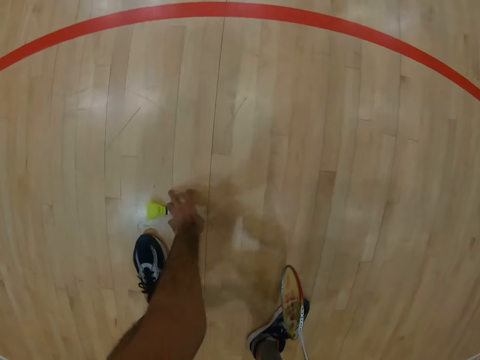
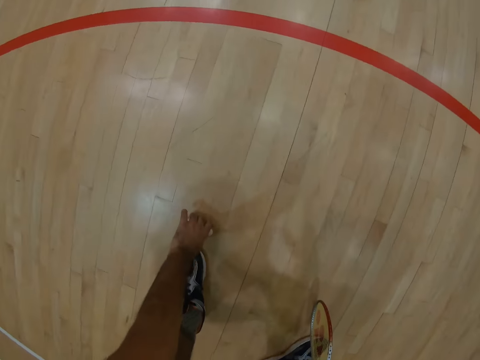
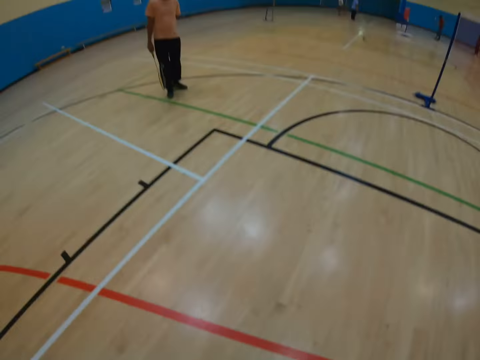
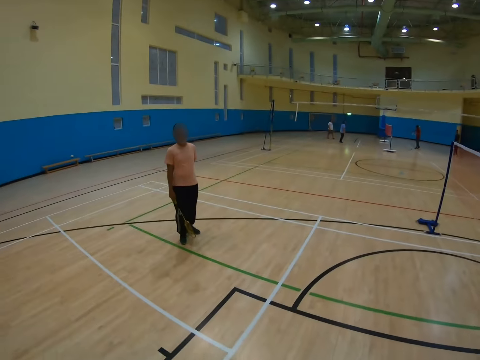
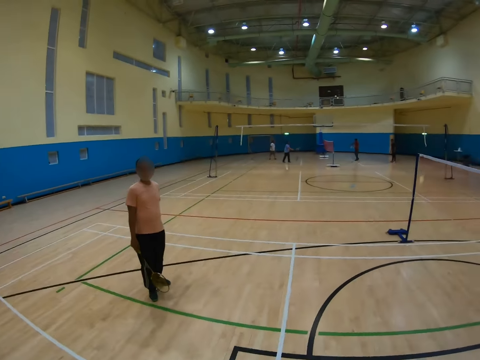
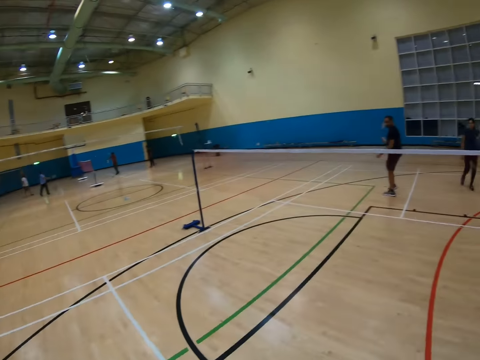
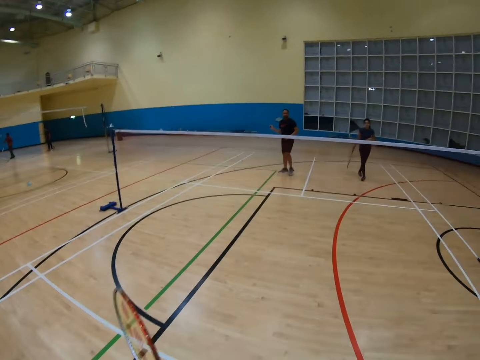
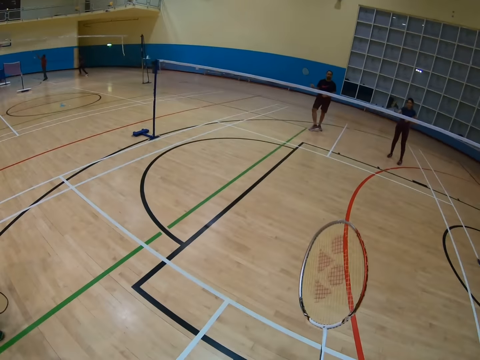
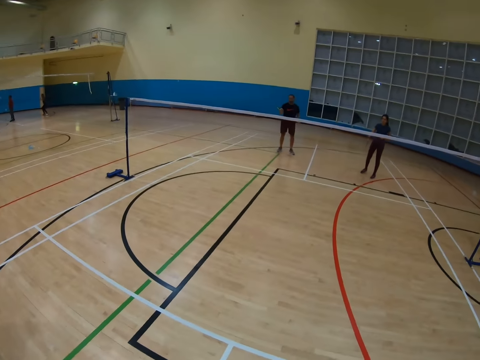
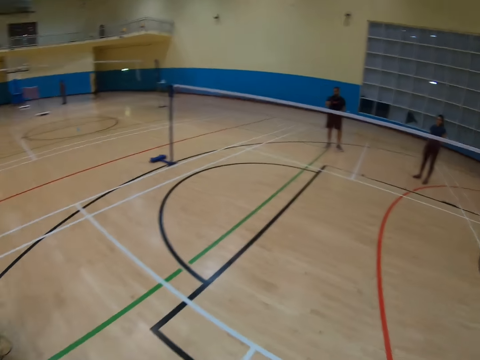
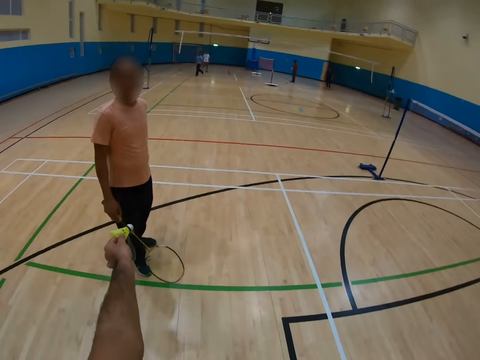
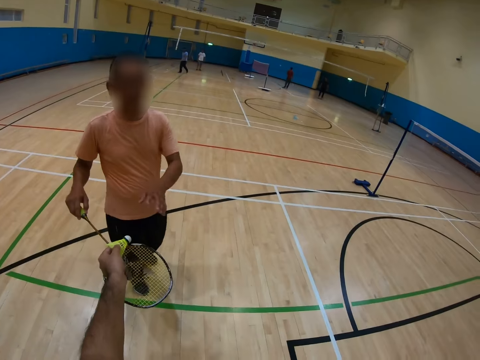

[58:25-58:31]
The camera wearer picks up a shuttlecock on the floor, turns around and walks around. They hold a racket. They hold the shuttlecock.

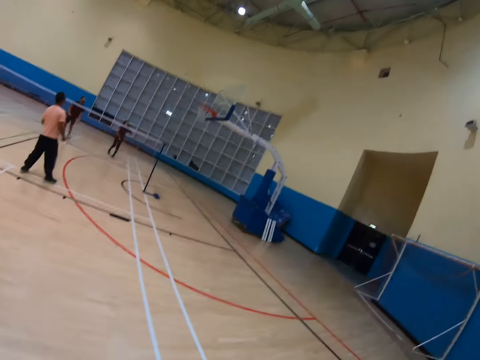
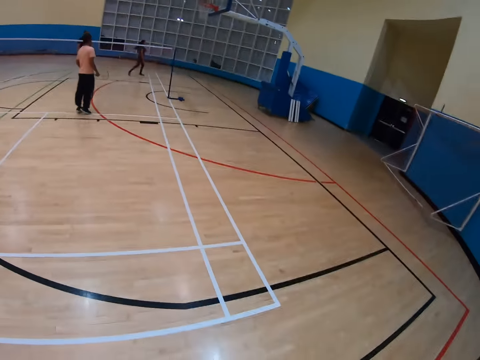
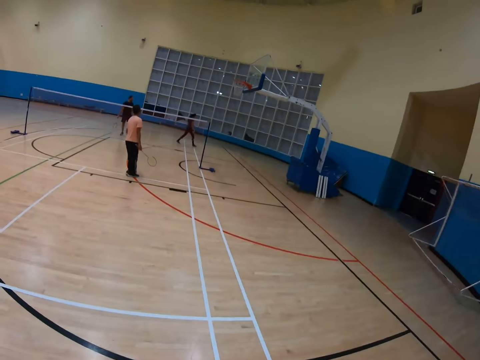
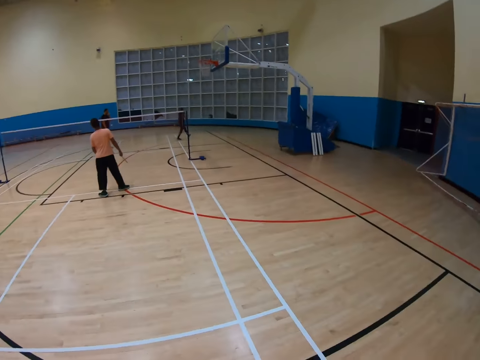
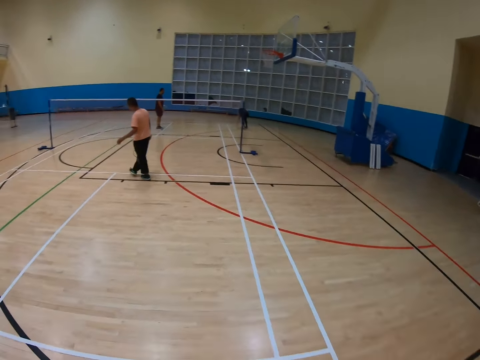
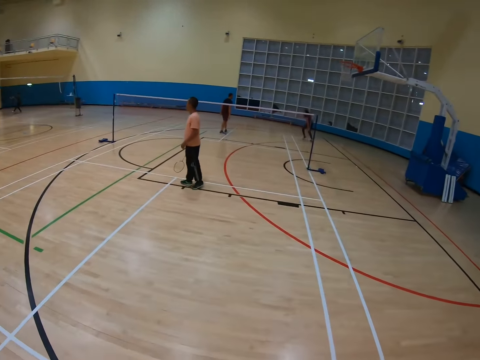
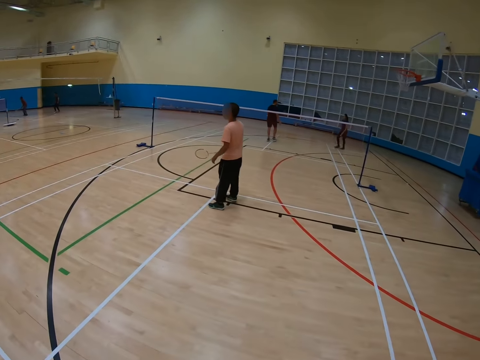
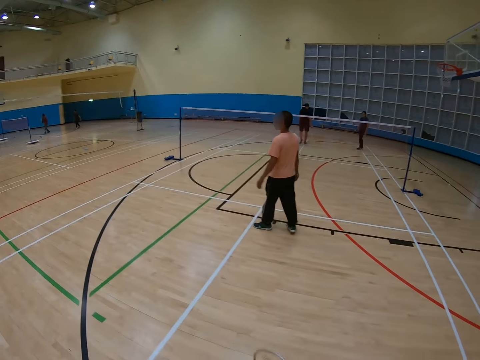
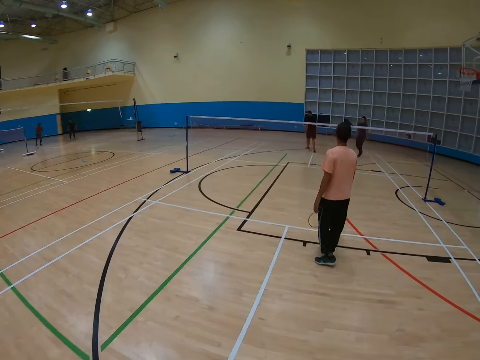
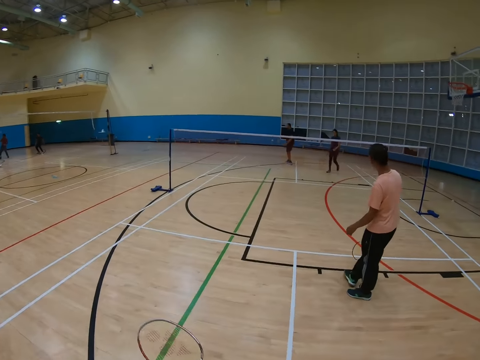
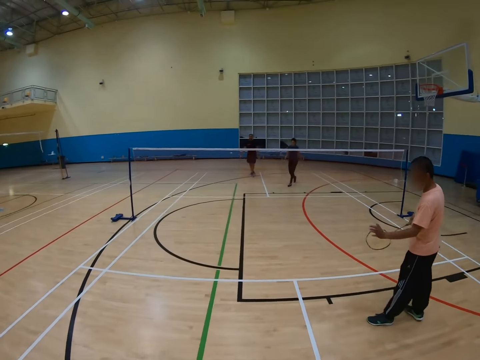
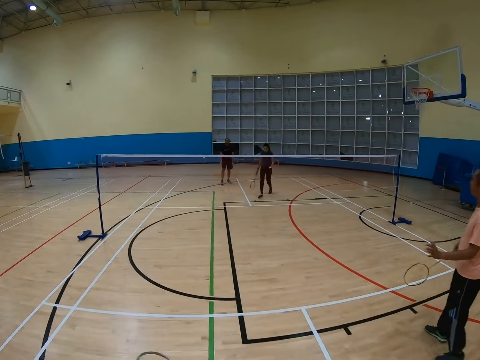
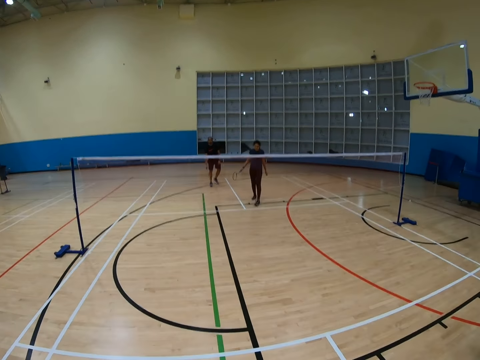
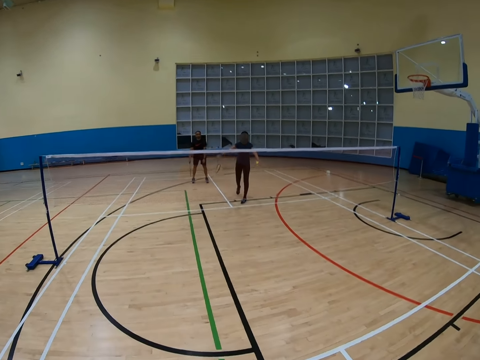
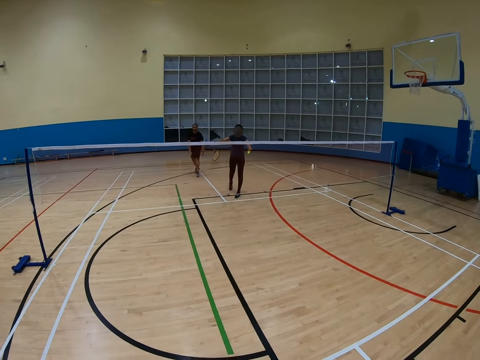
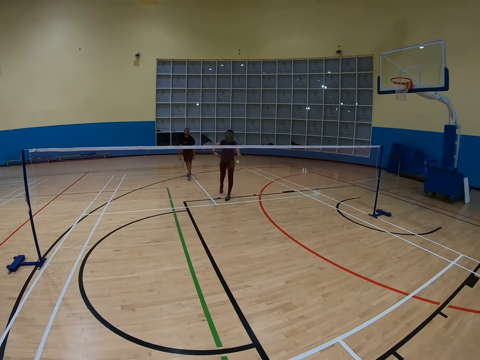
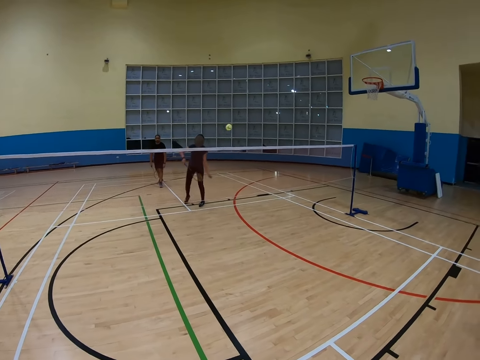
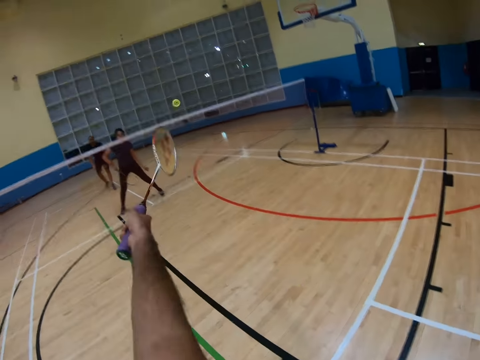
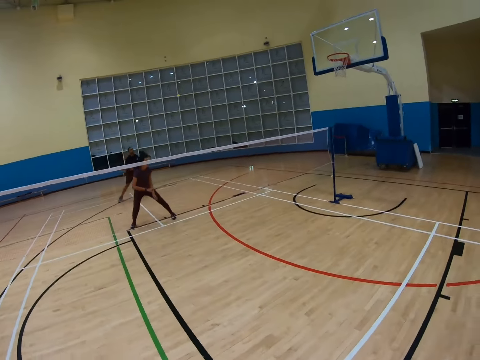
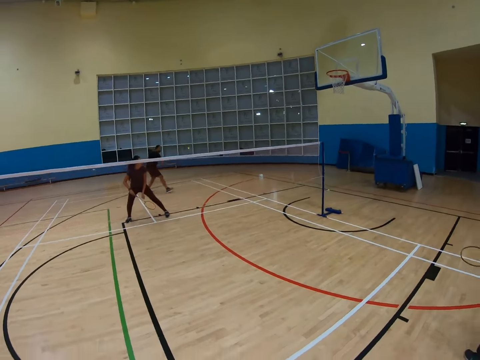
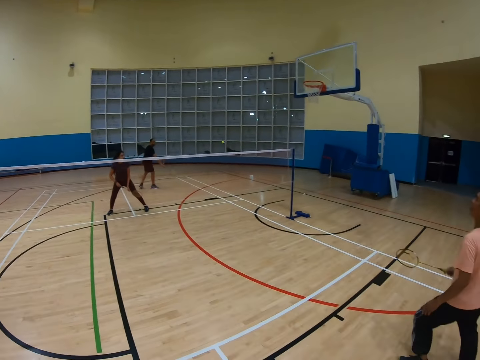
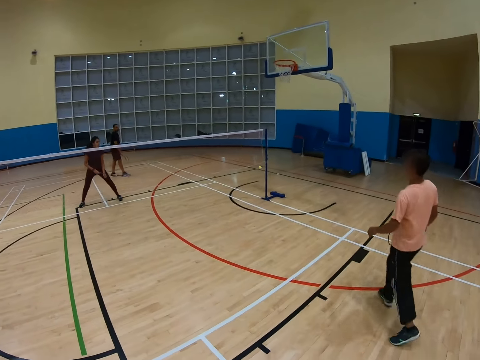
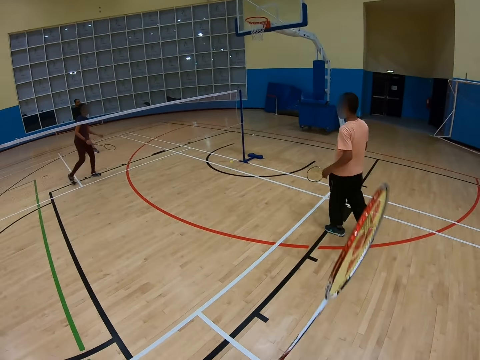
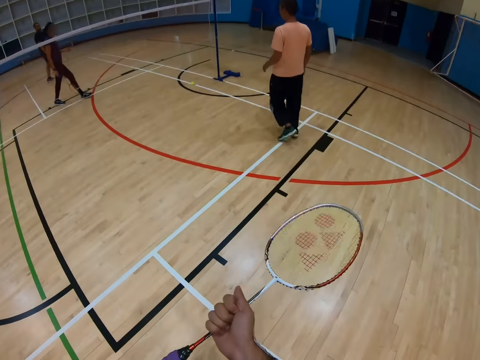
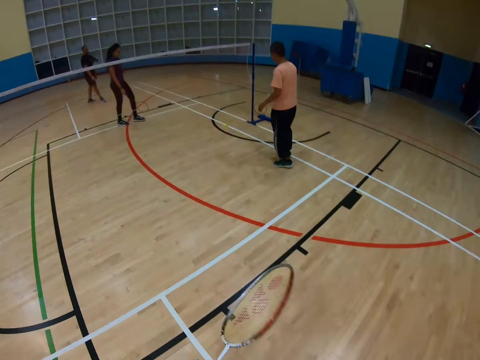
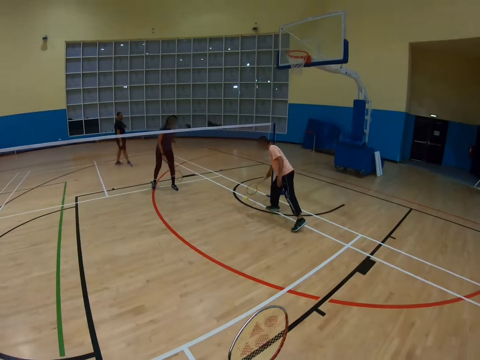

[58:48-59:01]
Someone picks up a shuttle. A man walks around. The camera wearer walks around. The man holds a shuttlecock and hits the shuttlecock with a racket. The camera wearer hits the shuttlecock with a racket. Another man hits the shuttlecock with a racket. A third man walks around.

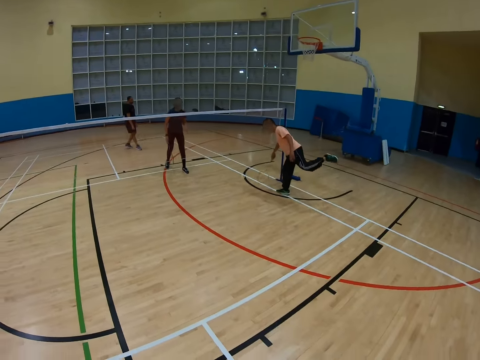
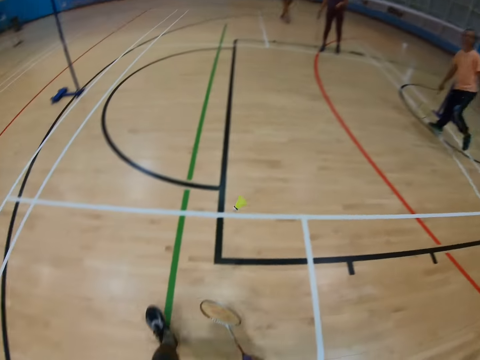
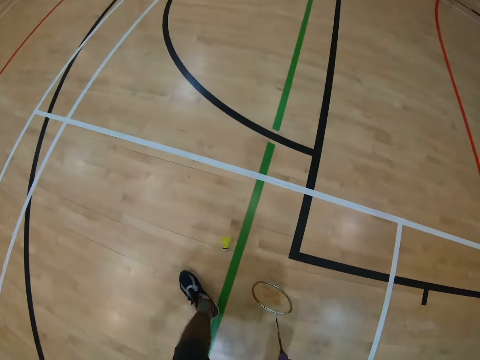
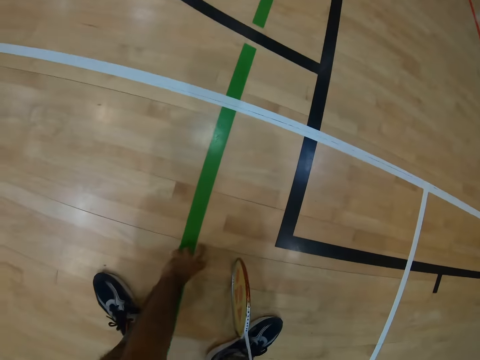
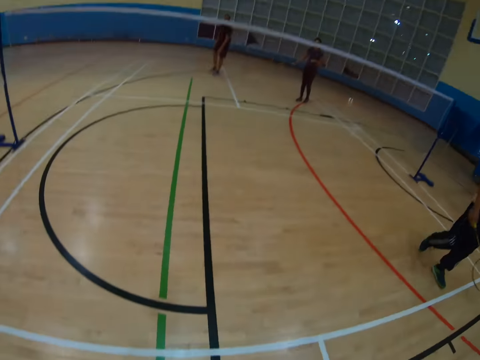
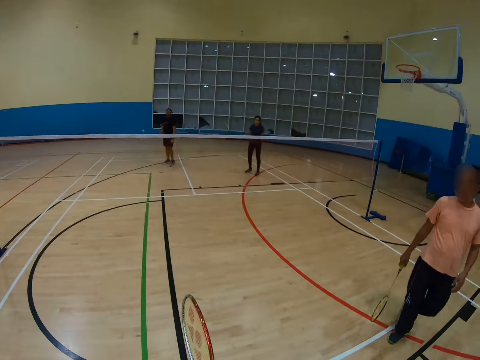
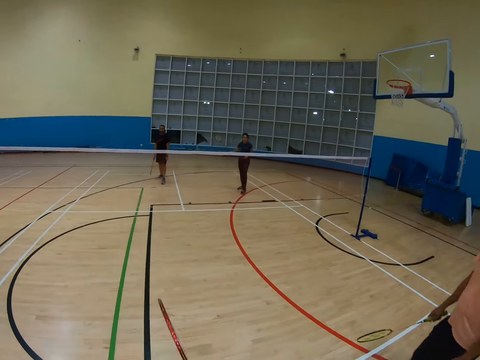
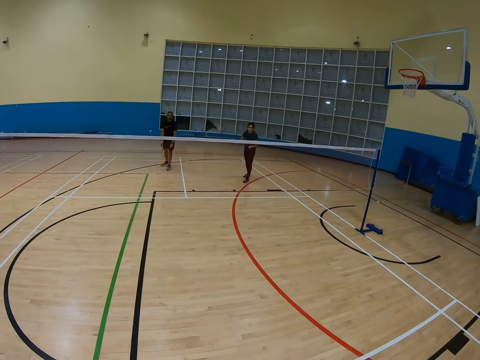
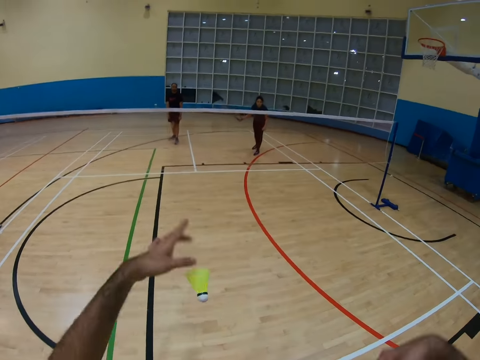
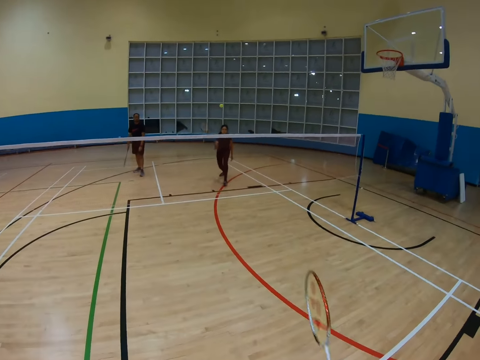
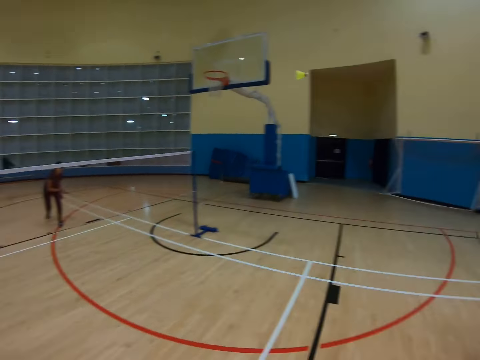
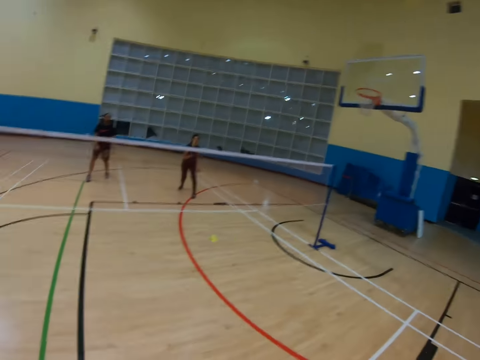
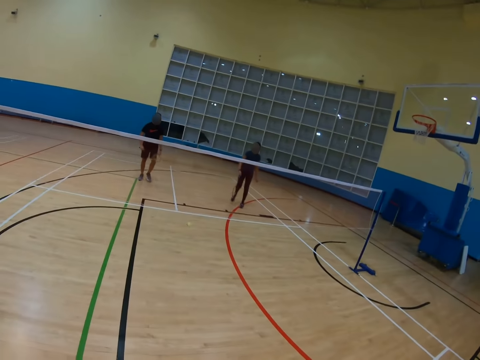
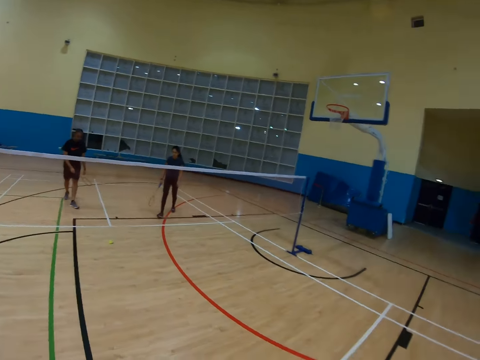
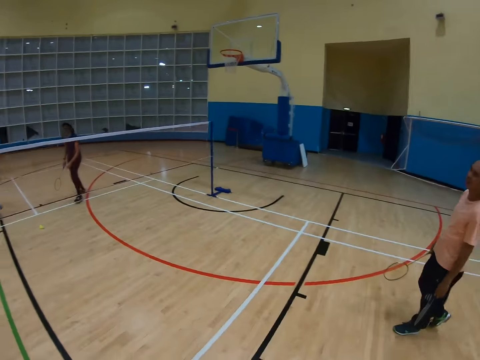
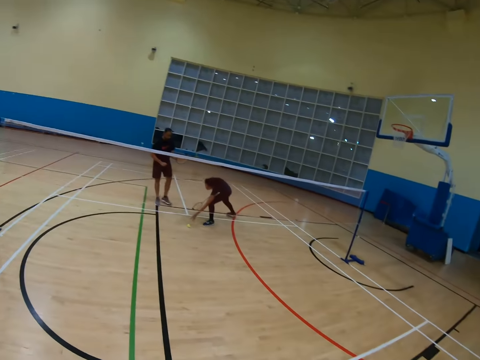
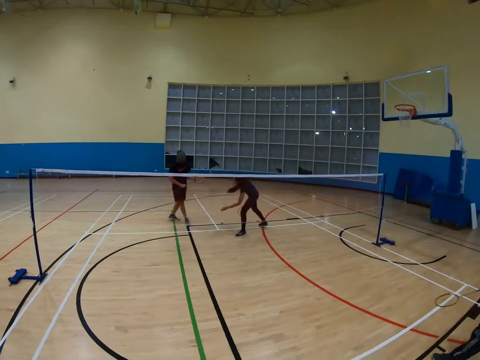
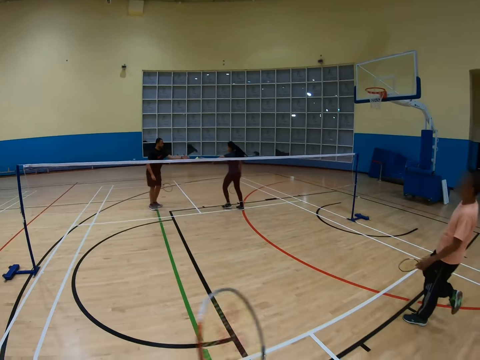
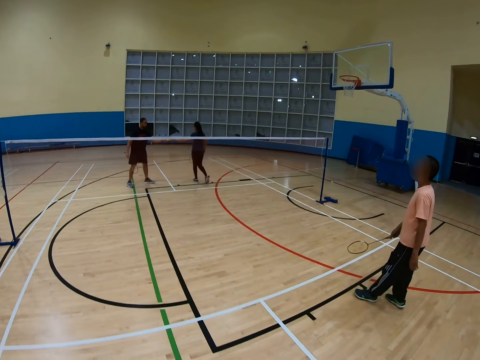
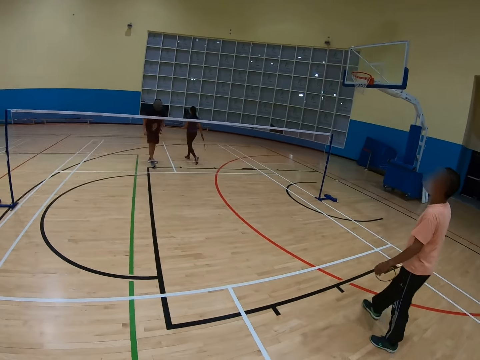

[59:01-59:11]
A man holds a racket. The camera wearer turns around, bends down, and turns around. They hit a shuttlecock with a racket and turn around. Another man bends down and holds the shuttlecock.
